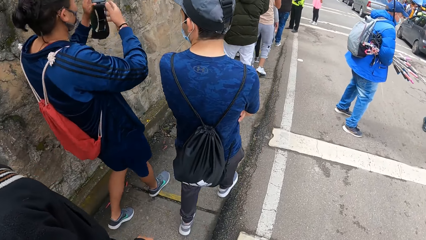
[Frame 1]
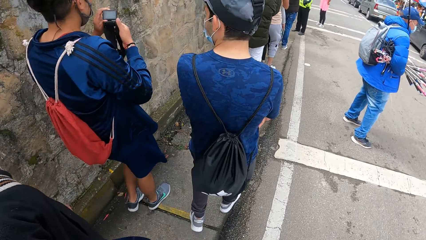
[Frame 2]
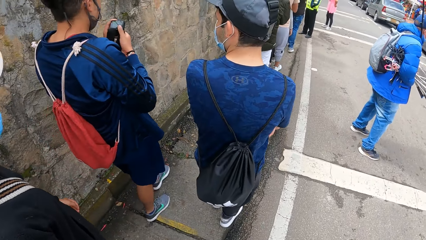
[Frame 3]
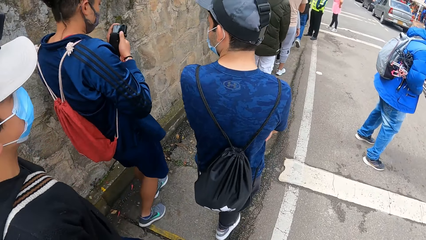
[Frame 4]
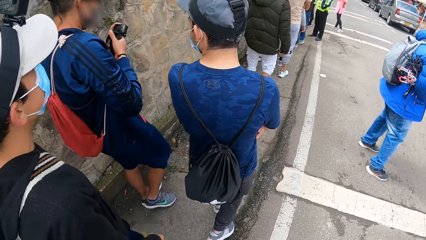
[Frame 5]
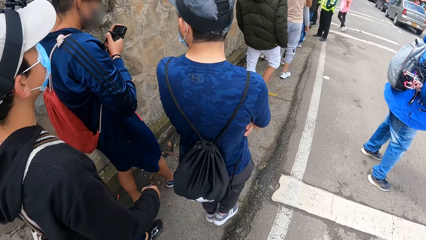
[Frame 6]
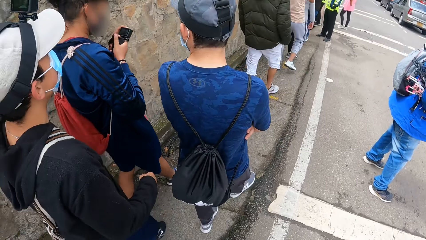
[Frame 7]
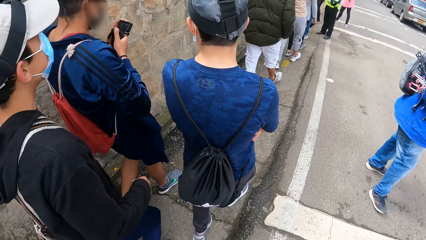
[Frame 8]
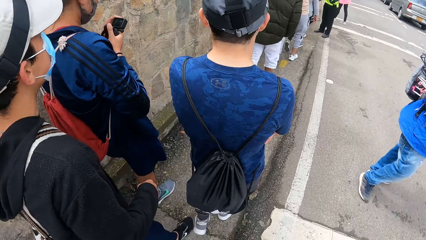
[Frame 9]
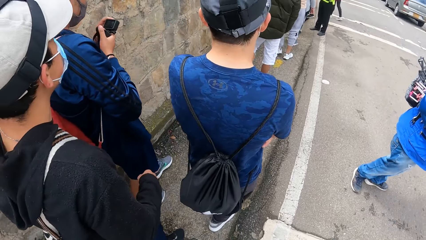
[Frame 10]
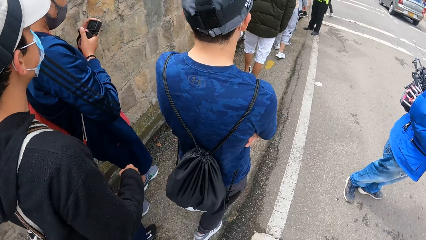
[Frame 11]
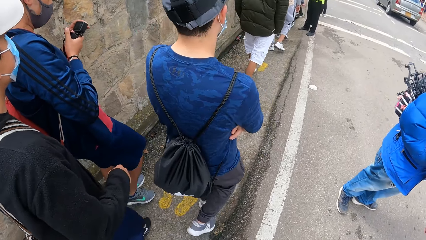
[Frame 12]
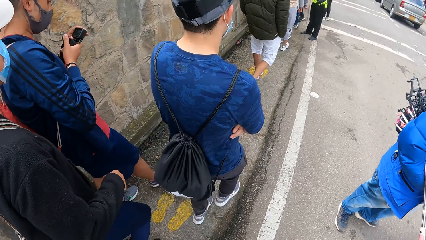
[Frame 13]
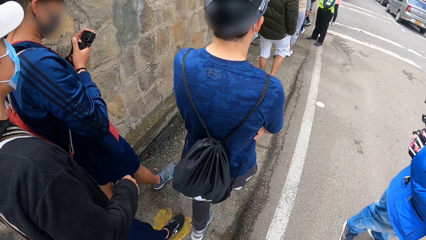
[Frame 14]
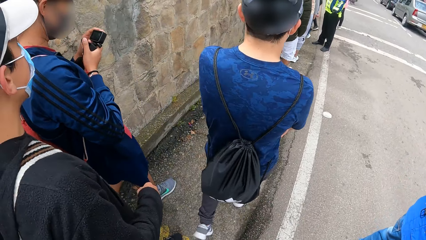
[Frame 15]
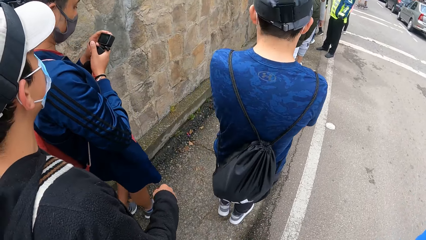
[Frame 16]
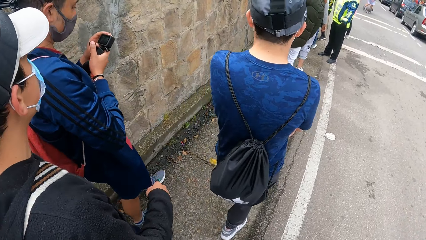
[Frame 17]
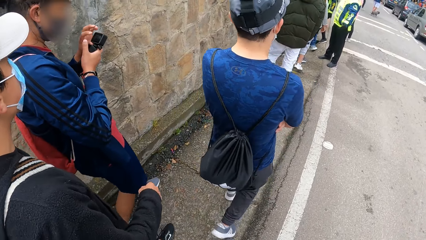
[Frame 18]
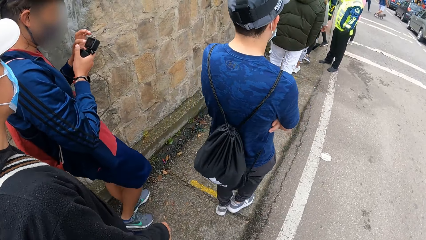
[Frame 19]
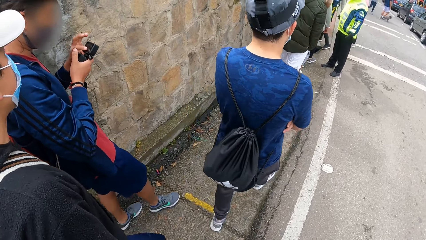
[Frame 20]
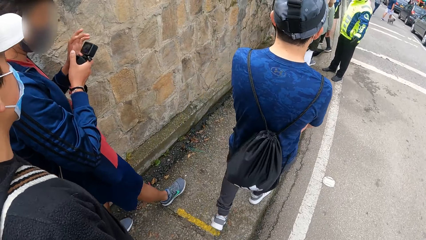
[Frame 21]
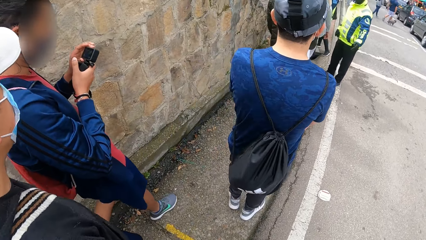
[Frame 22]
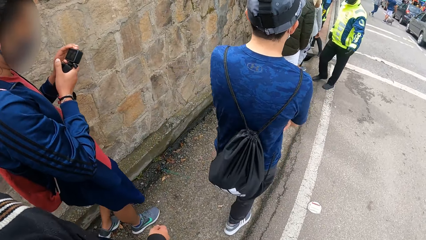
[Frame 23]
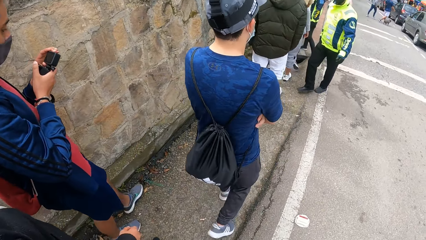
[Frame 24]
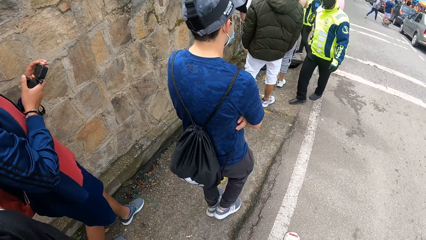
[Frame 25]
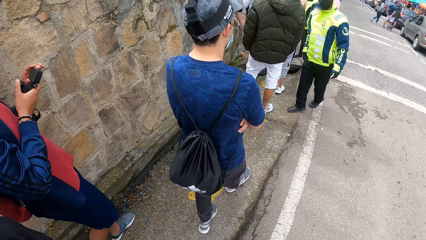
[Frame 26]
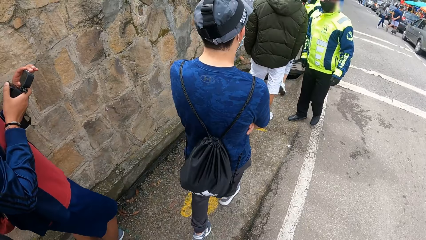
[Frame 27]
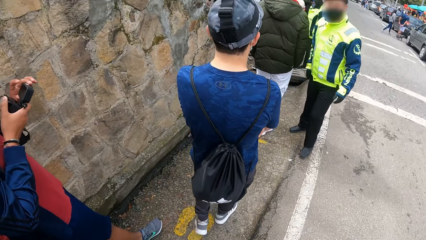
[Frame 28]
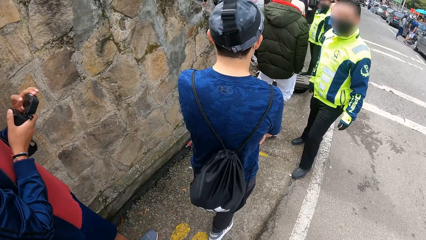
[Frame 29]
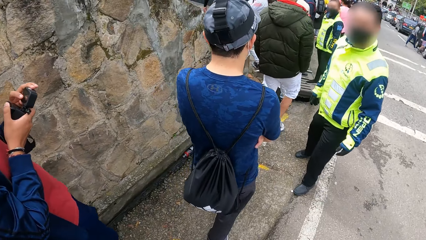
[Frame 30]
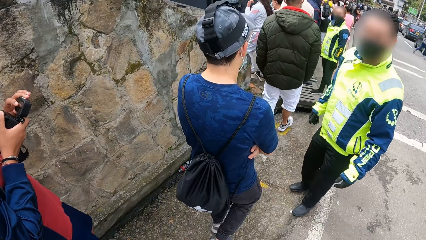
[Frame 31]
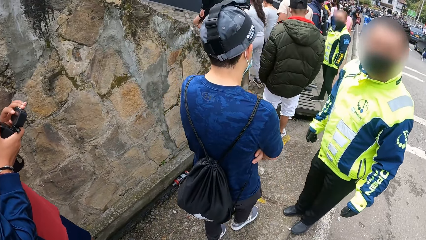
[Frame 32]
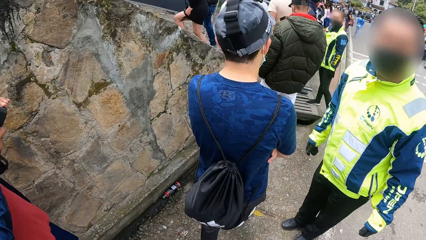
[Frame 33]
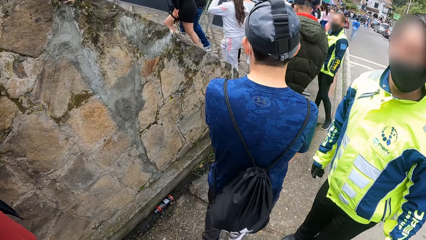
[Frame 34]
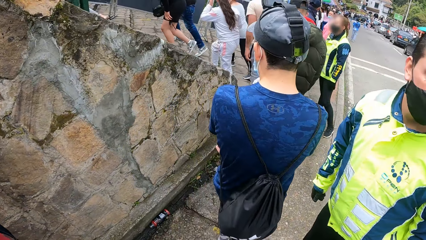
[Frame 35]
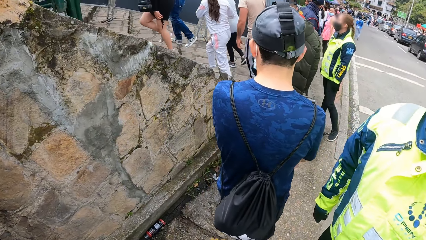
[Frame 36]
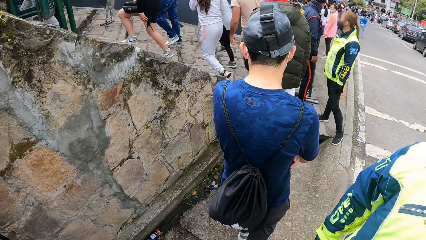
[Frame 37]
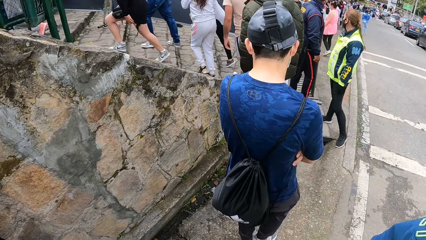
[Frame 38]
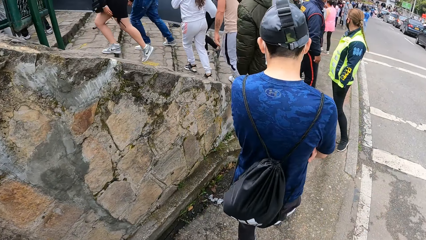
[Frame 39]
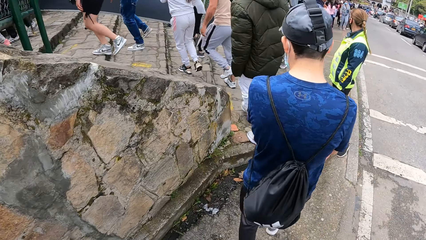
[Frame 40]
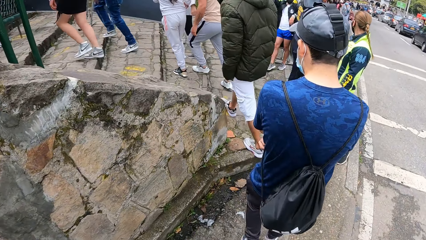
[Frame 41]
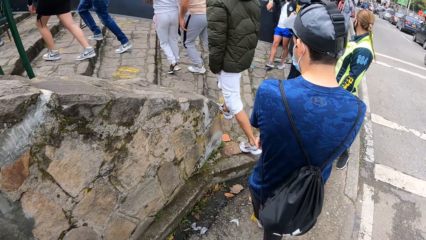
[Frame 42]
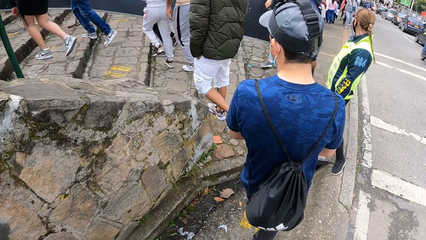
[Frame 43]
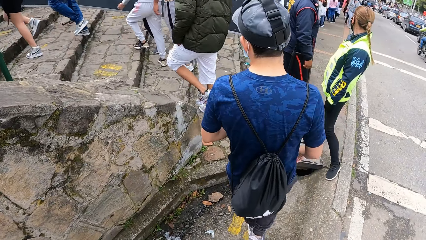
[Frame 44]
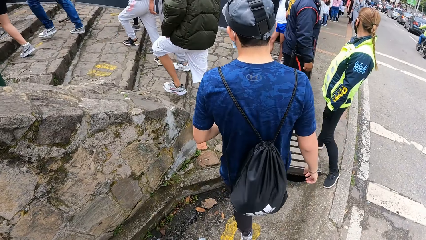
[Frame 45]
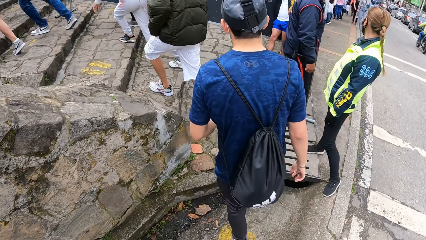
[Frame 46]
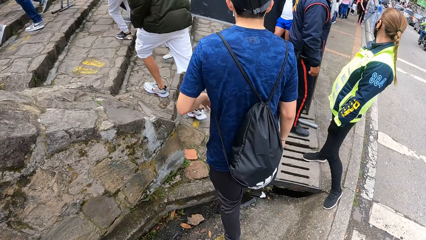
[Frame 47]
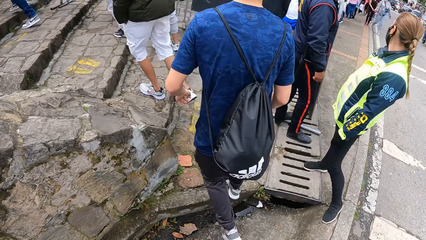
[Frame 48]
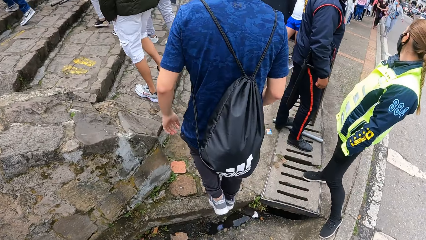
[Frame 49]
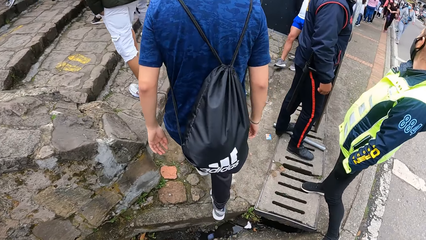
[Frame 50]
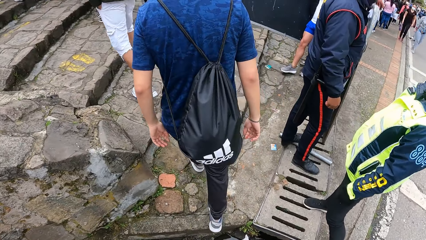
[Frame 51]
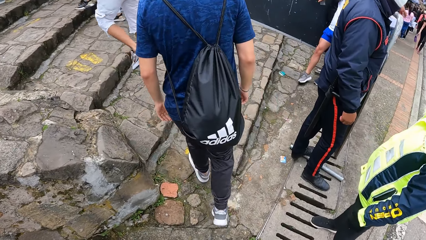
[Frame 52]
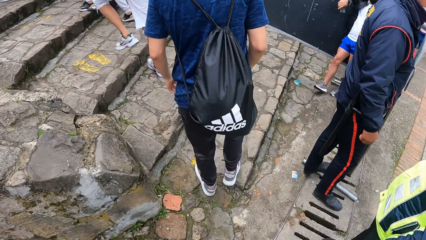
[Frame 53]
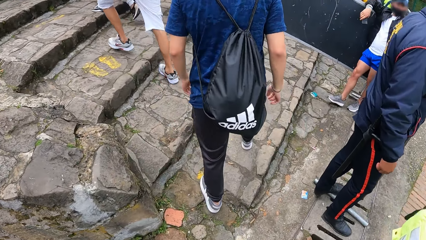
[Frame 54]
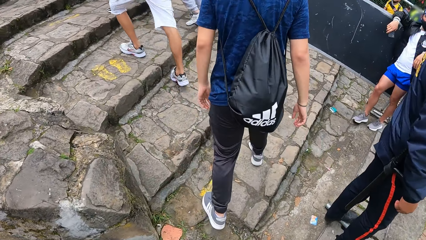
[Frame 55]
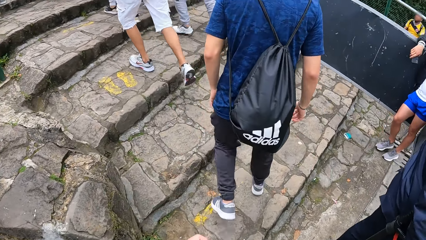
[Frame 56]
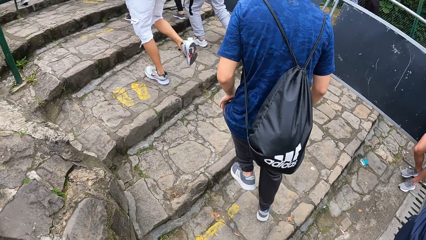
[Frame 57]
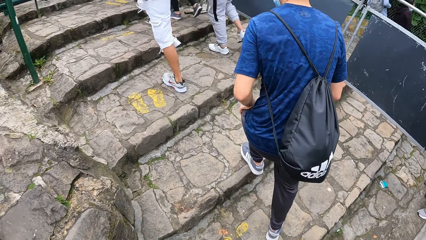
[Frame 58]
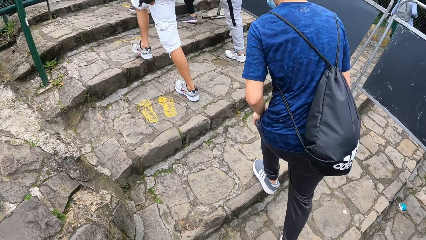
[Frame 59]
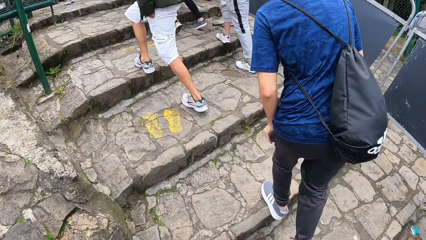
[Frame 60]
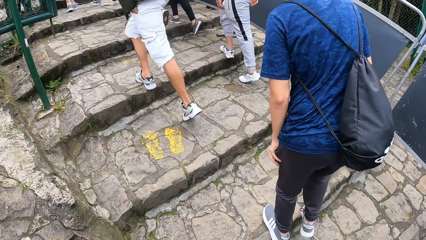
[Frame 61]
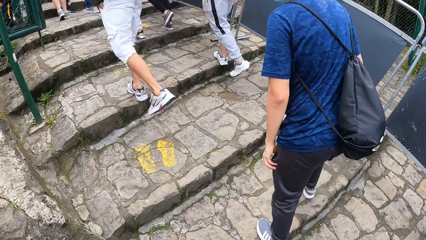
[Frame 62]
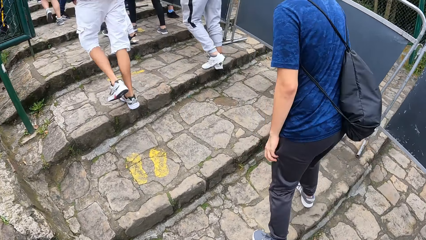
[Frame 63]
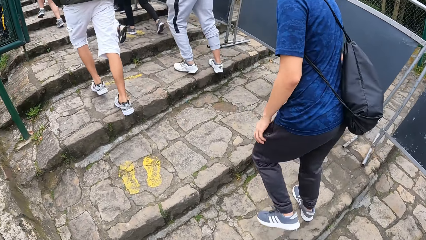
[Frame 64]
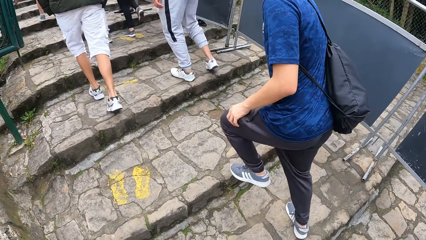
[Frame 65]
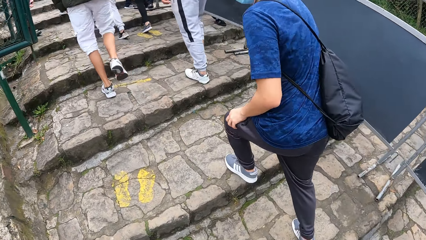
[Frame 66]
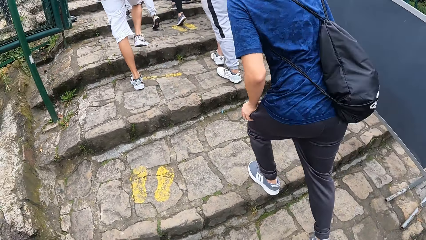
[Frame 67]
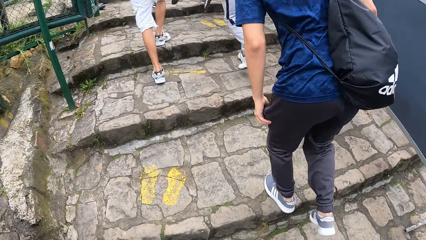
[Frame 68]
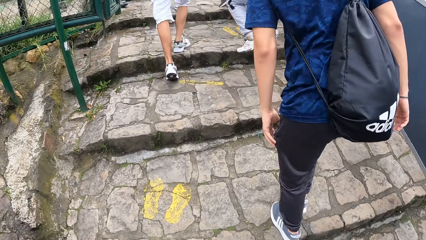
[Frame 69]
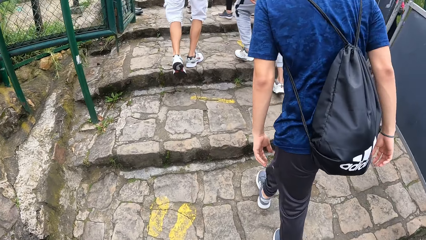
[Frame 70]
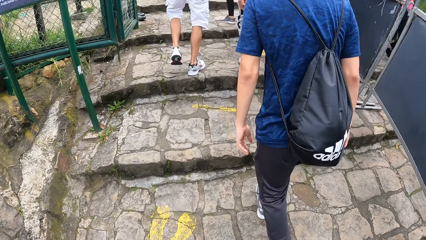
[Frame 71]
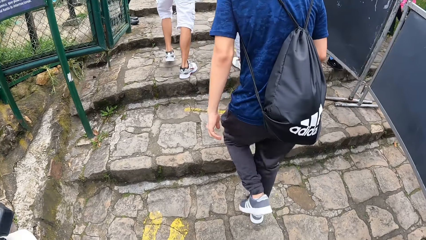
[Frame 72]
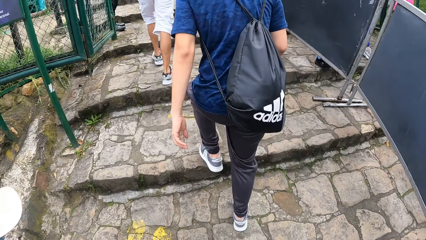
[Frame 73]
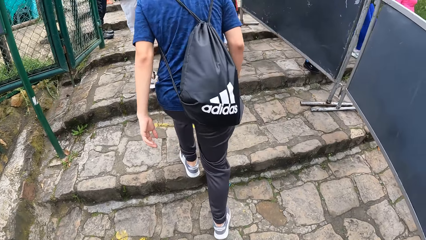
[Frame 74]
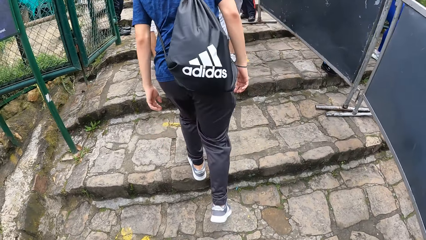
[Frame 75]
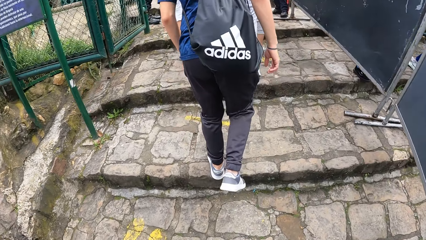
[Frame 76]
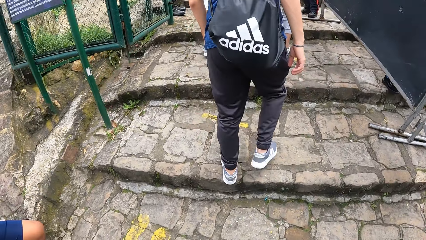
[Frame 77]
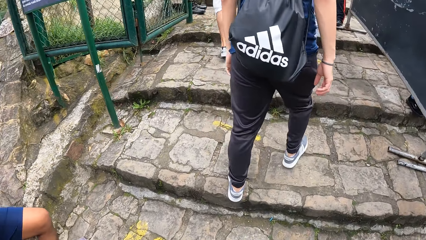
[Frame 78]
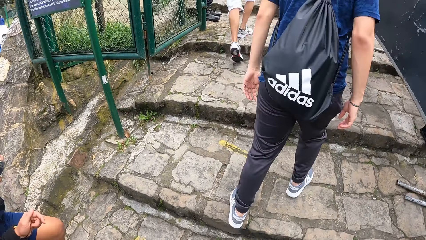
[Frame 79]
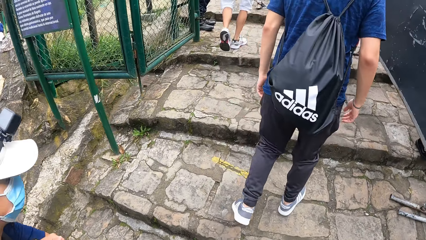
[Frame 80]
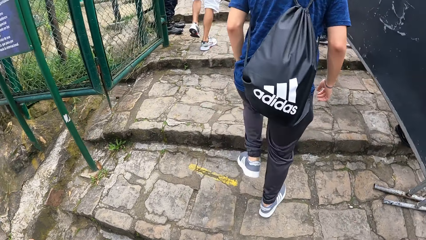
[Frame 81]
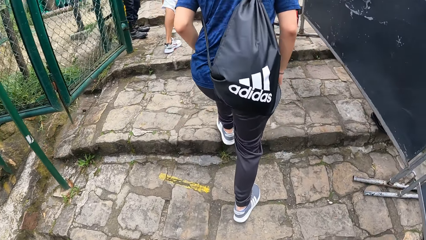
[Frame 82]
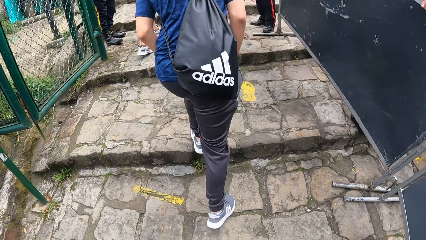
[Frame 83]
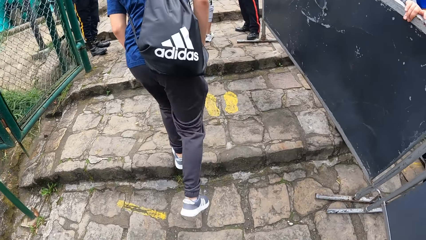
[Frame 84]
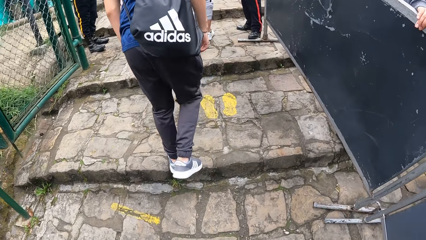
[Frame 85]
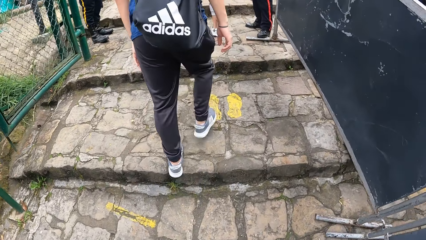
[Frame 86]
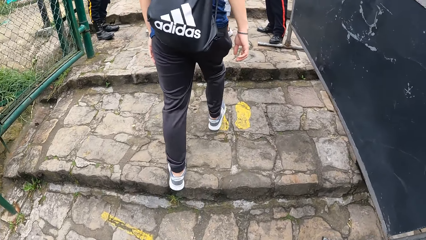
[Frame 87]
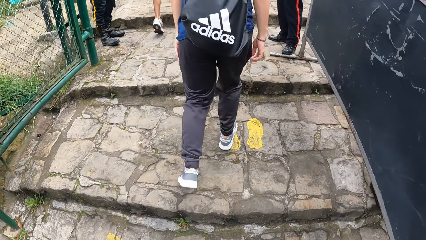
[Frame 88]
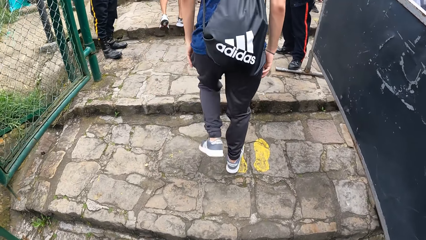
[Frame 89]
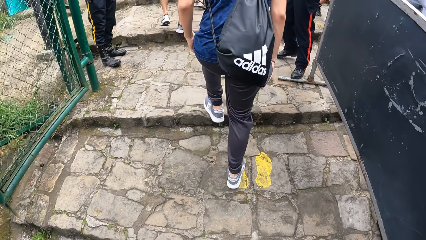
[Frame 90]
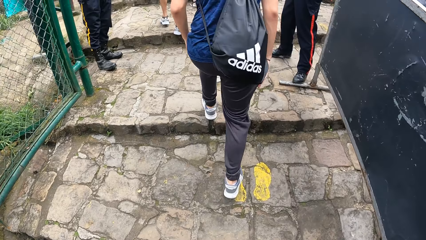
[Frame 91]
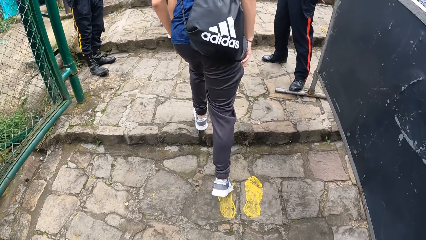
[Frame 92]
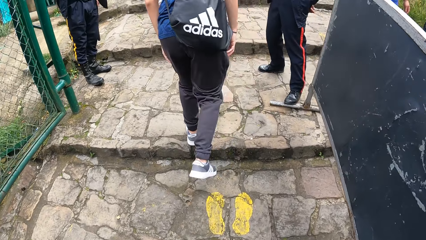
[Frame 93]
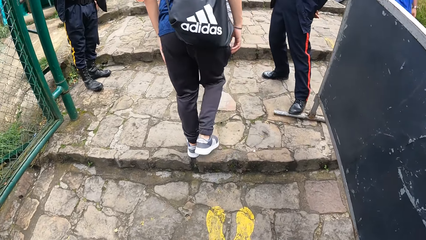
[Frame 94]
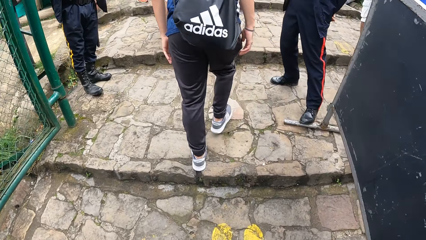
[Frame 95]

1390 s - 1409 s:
The other man operates the camera with both hands. The third man walks up the stairs. The camera wearer walks up the stairs. The first man walks up the stairs.
